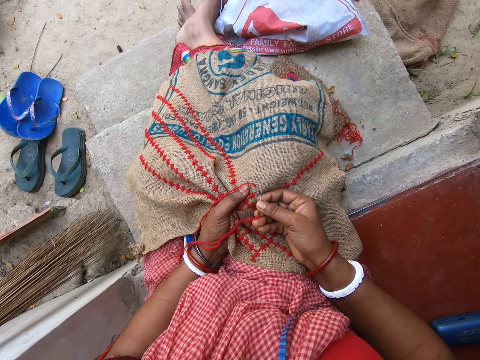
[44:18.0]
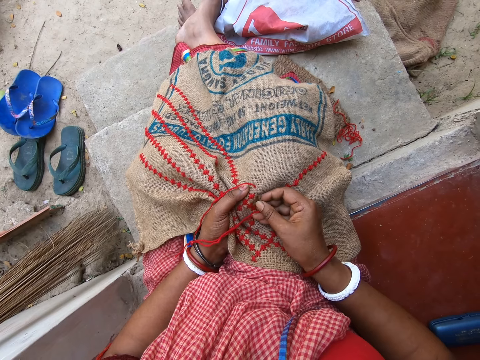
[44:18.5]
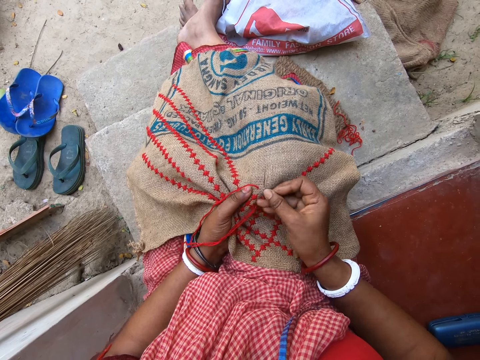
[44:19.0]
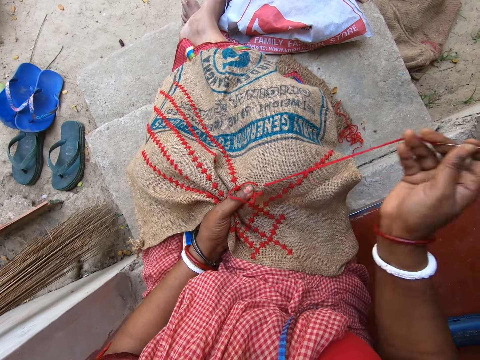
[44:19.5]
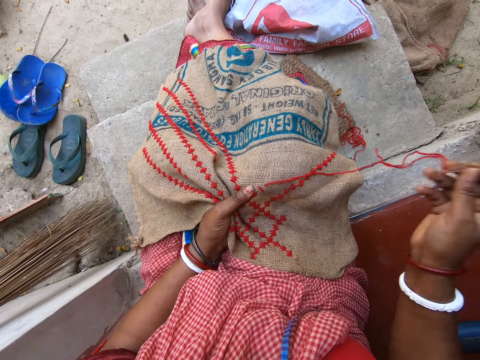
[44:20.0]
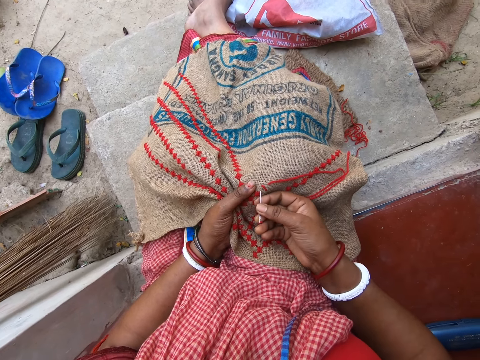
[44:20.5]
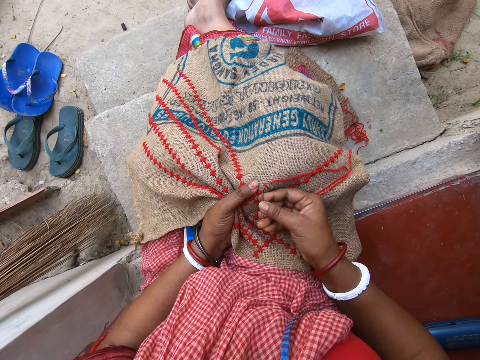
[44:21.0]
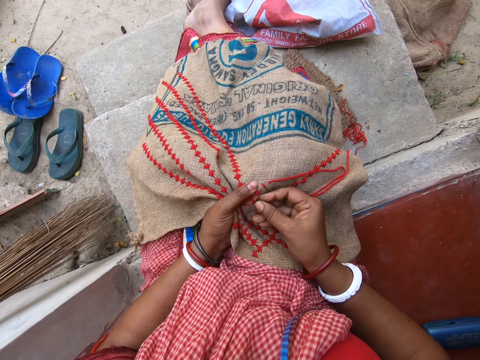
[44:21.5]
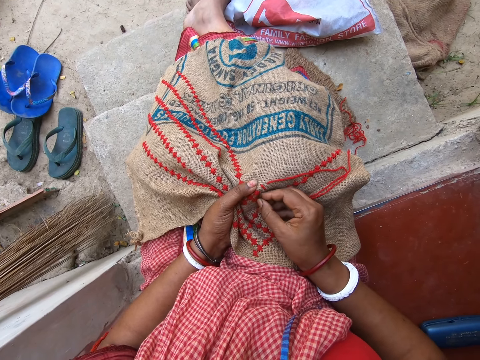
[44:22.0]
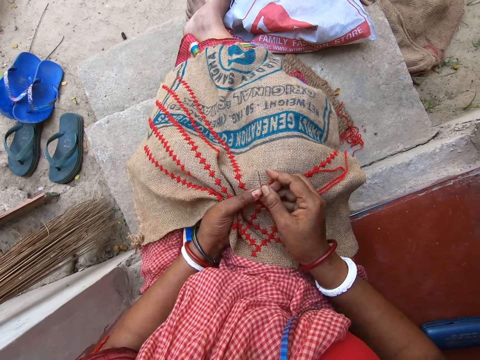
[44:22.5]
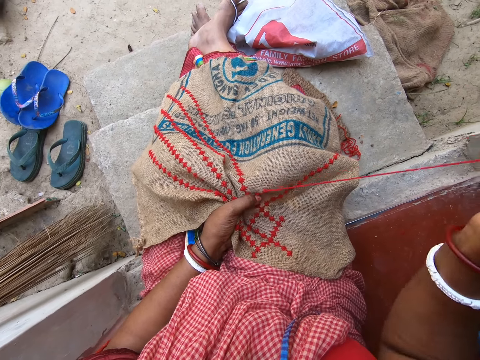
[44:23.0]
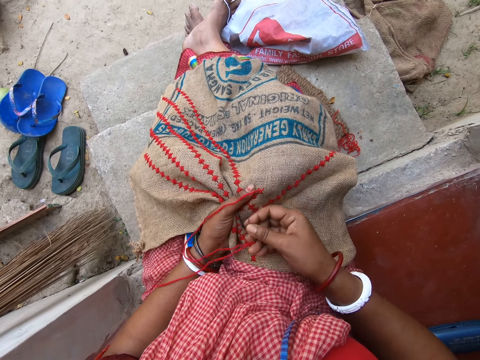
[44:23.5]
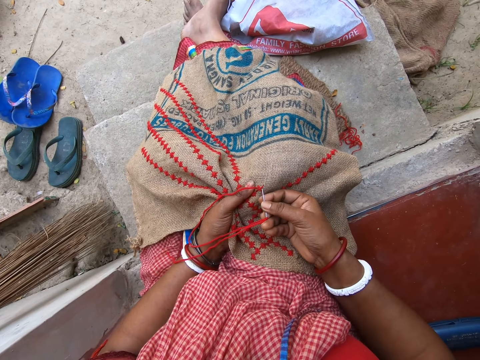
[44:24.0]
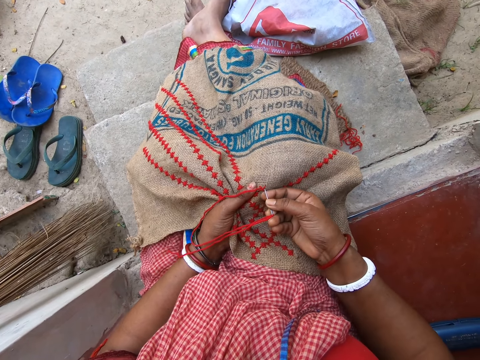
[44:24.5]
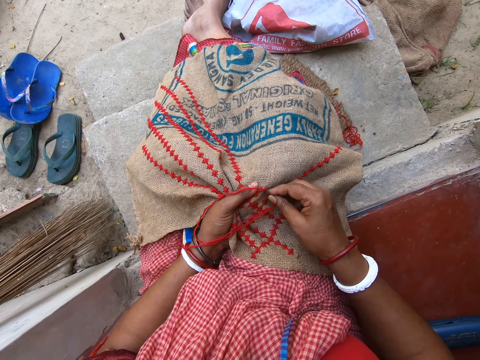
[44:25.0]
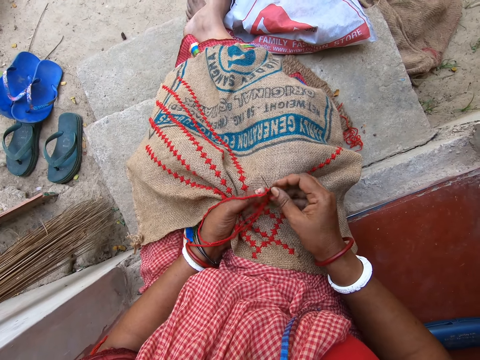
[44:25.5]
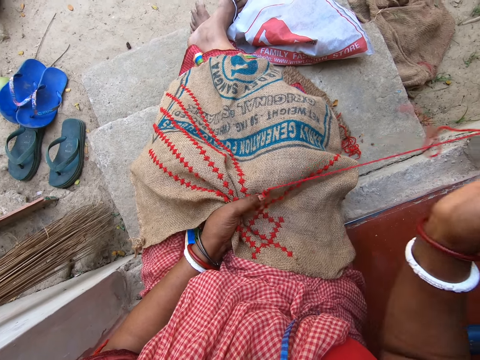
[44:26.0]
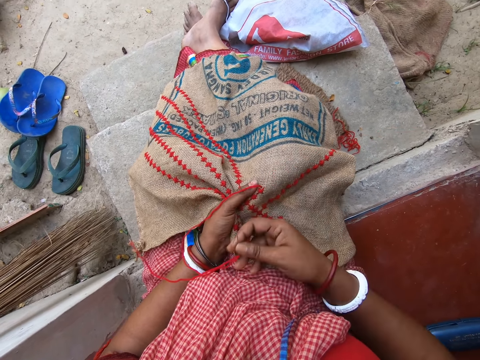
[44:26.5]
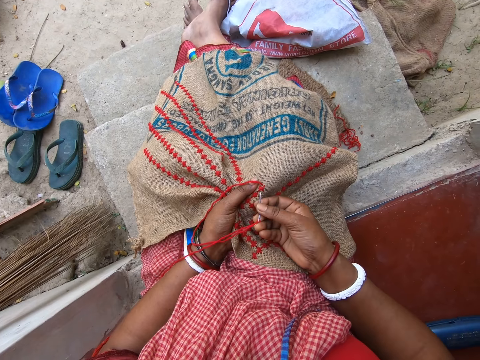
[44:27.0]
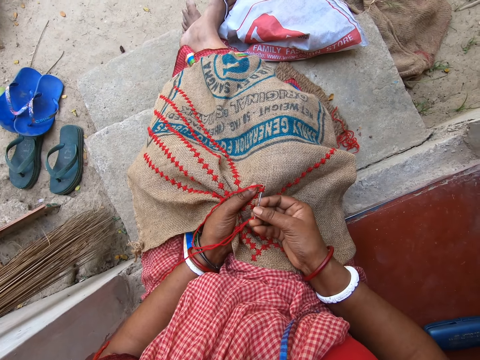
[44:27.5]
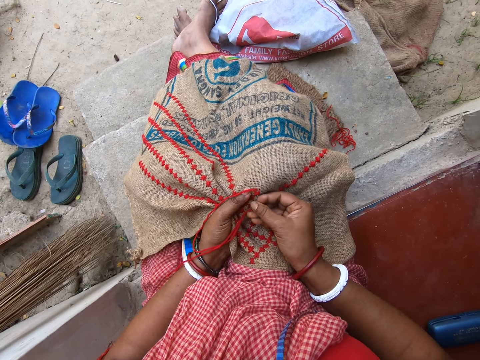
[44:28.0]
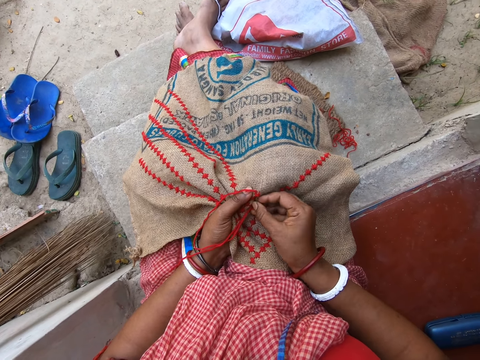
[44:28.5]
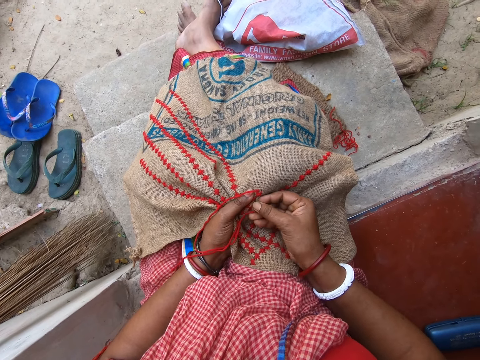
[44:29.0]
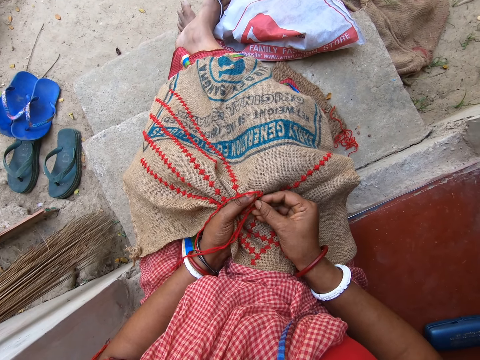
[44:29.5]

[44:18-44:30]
The camera wearer pulls the needle from the jute sack on her lap with her right hand. She inserts the needle in her right hand in the jute sack on her lap. She pulls the needle from the jute sack on her lap with her right hand. She adjusts the wool thread in the needle with her right hand. She inserts the needle in her right hand in the jute sack on her lap. She pulls the needle from the jute sack on her lap with her right hand. She adjusts the wool thread in the needle with her right hand. She inserts the needle in her right hand in the jute sack on her lap.

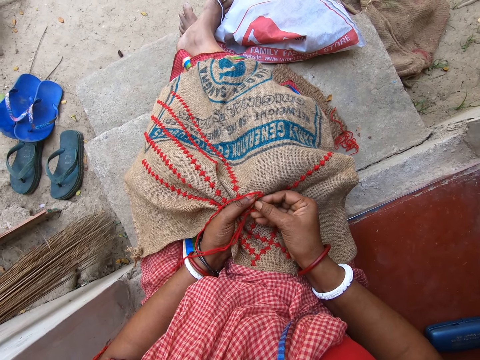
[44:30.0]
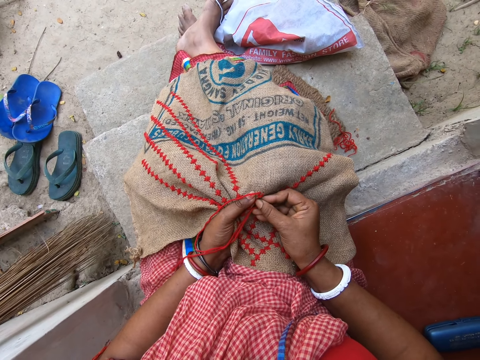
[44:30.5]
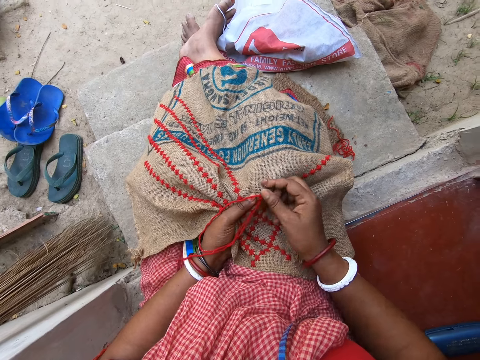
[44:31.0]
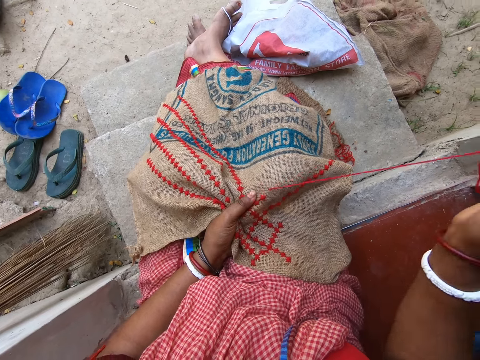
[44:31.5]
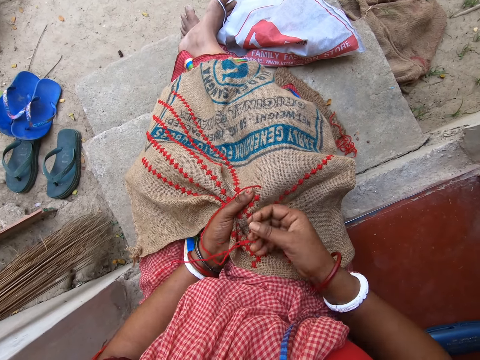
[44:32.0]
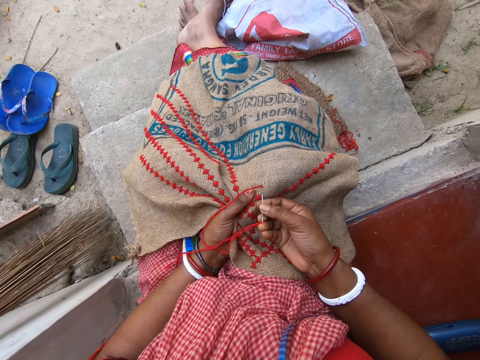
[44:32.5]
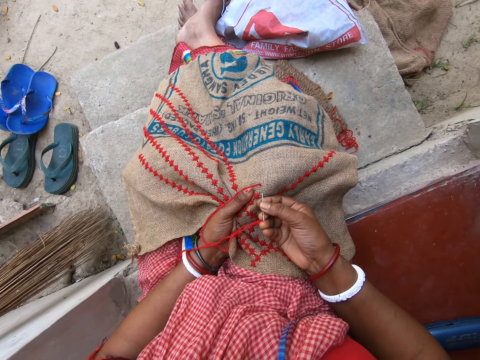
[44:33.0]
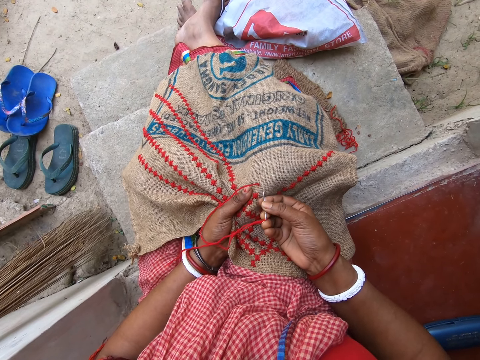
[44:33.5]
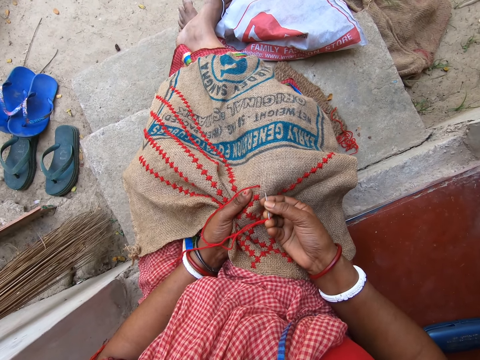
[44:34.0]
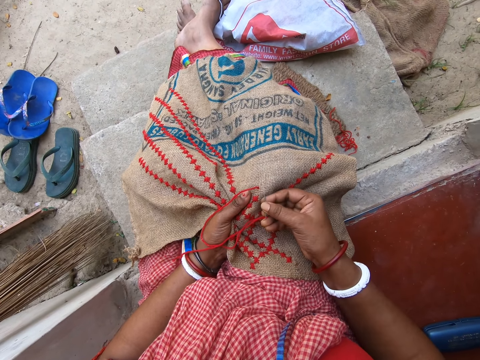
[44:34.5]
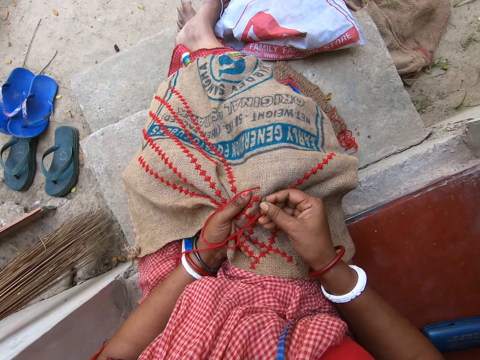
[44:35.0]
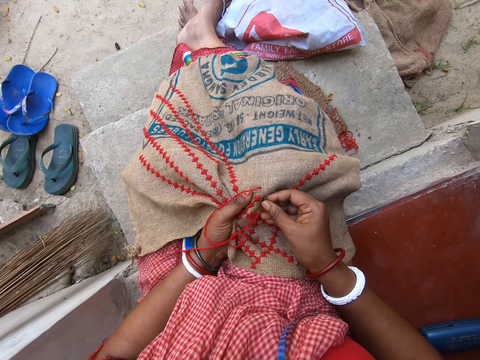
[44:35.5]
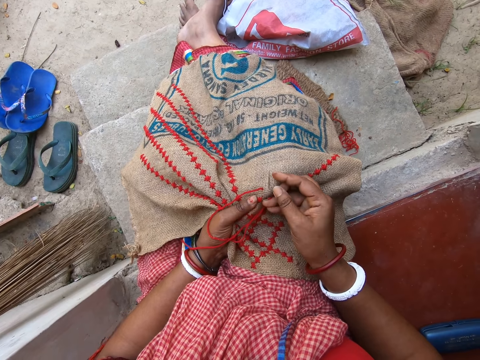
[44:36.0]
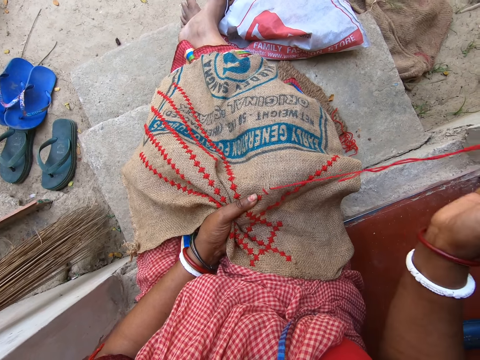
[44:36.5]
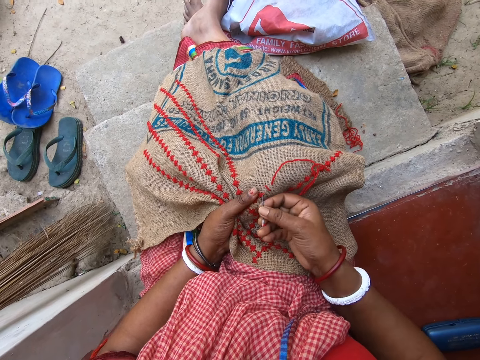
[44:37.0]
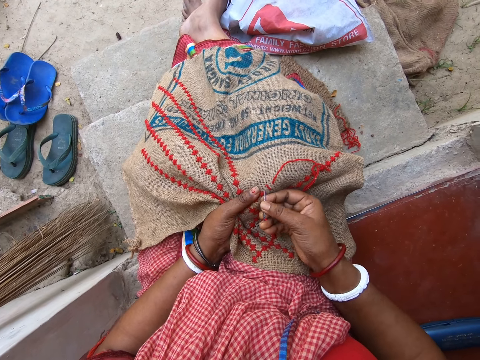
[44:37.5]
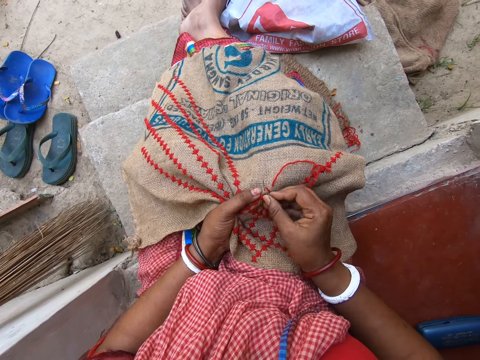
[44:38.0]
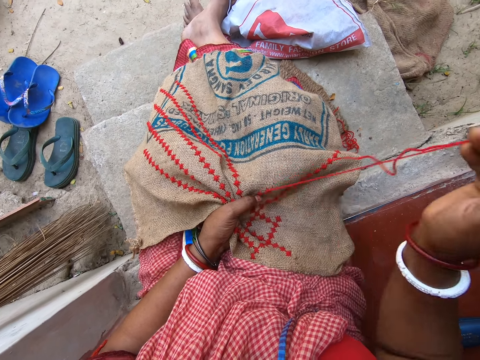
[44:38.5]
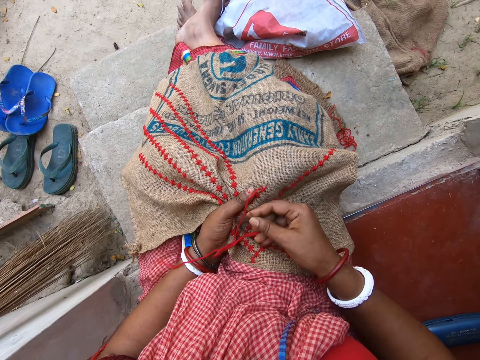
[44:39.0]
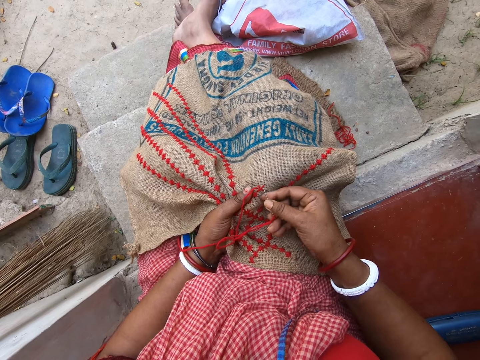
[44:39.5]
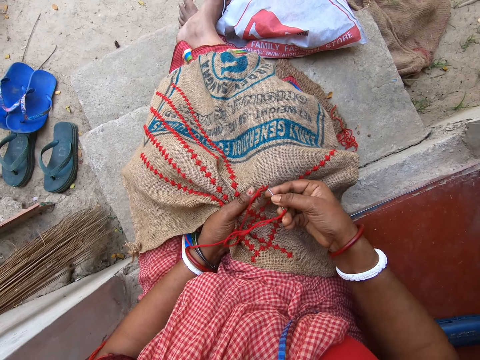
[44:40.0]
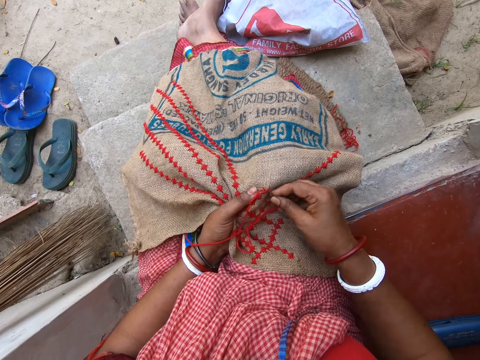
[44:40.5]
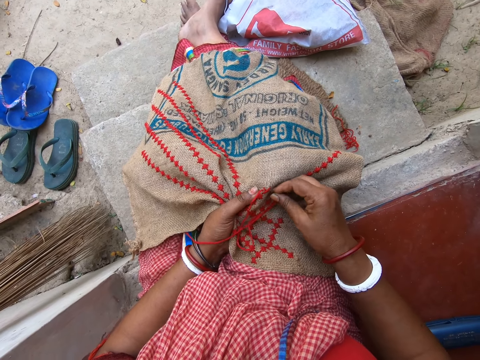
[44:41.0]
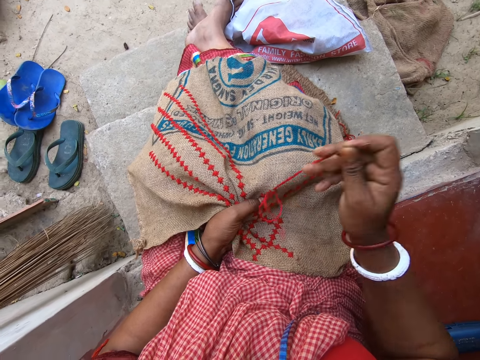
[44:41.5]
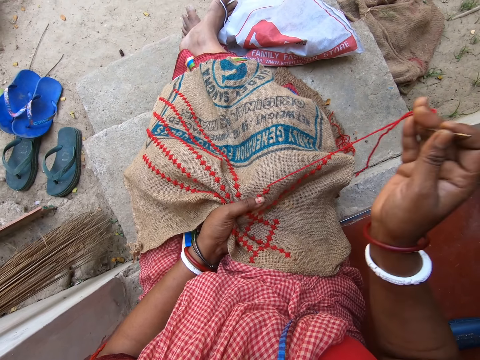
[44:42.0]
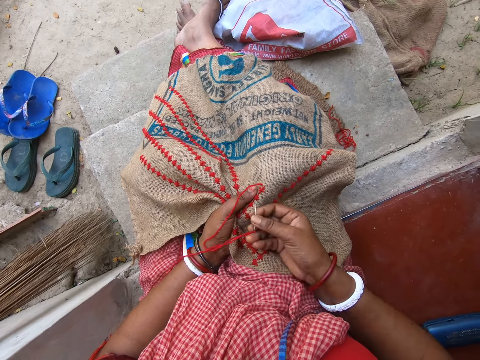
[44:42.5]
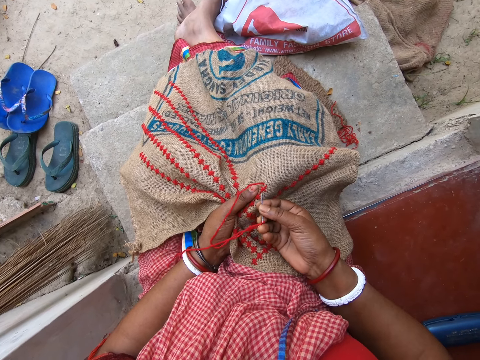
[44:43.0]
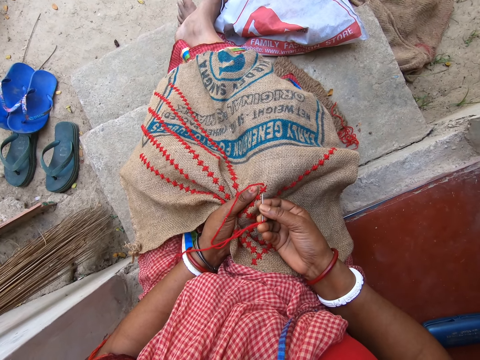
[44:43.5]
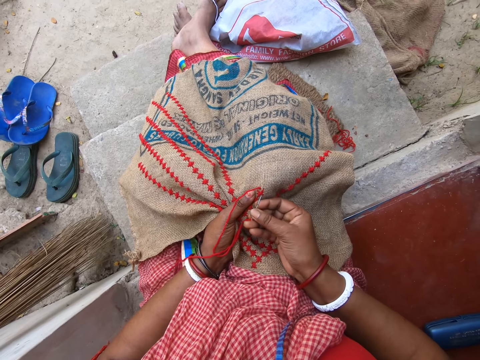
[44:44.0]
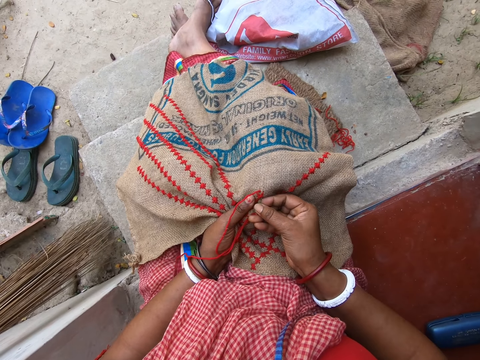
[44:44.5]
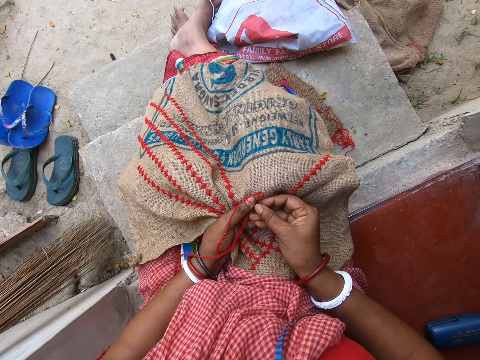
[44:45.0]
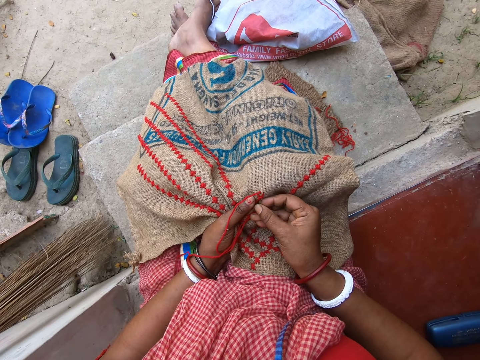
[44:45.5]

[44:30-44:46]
The camera wearer pulls the needle from the jute sack on her lap with her right hand. She adjusts the wool thread in the needle with her right hand. She inserts the needle in her right hand in the jute sack on her lap. She pulls the needle from the jute sack on her lap with her right hand. She inserts the needle in her right hand in the jute sack on her lap. She pulls the needle from the jute sack on her lap with her right hand. She adjusts the wool thread in the needle with her right hand. She inserts the needle in her right hand in the jute sack on her lap. She pulls the needle from the jute sack on her lap with her right hand. She adjusts the wool thread in the needle with her right hand. She inserts the needle in her right hand in the jute sack on her lap.
